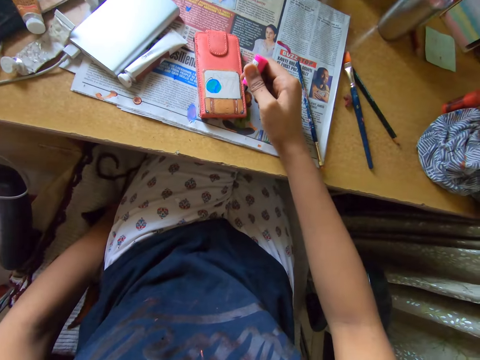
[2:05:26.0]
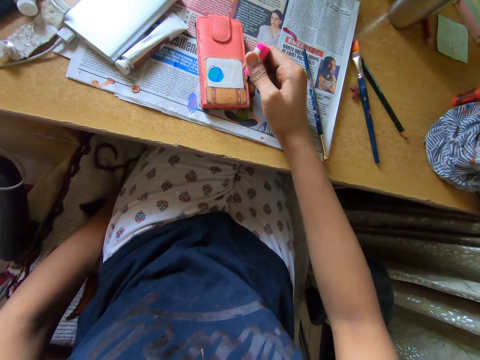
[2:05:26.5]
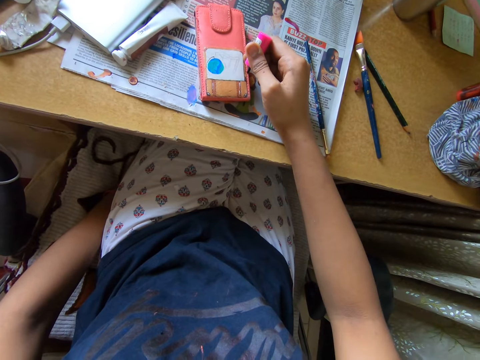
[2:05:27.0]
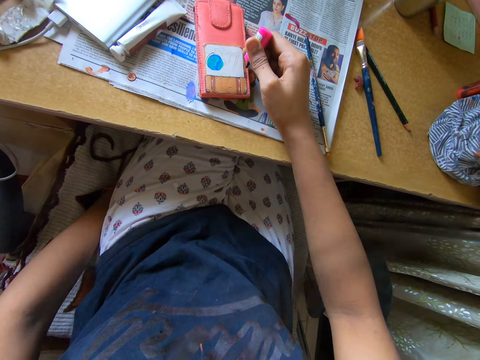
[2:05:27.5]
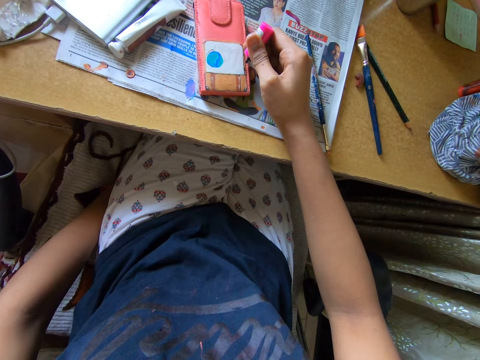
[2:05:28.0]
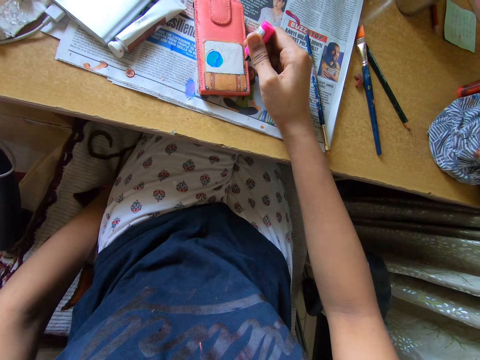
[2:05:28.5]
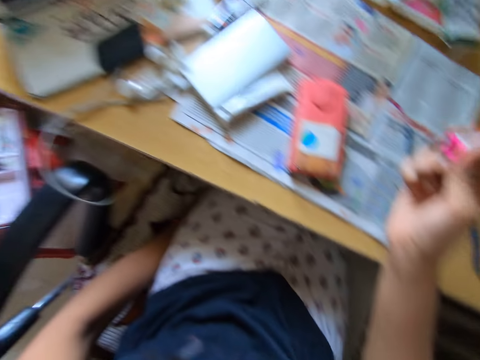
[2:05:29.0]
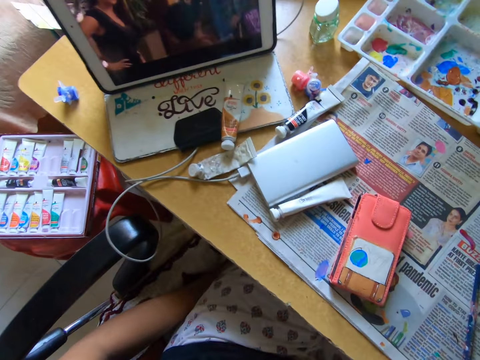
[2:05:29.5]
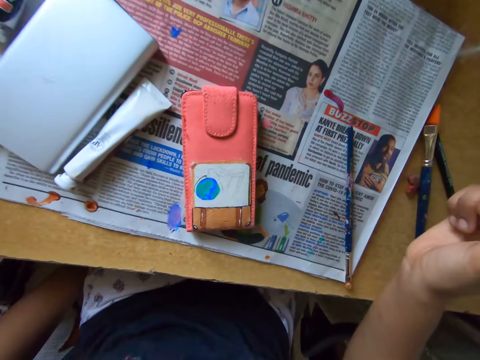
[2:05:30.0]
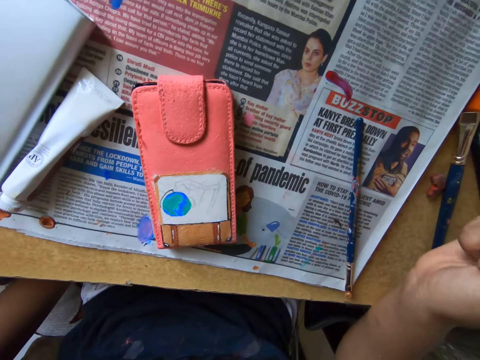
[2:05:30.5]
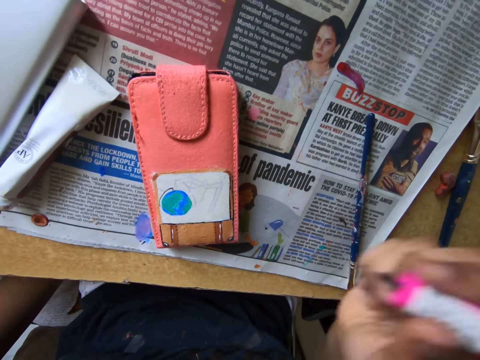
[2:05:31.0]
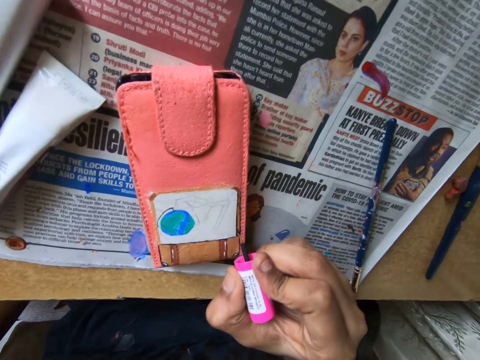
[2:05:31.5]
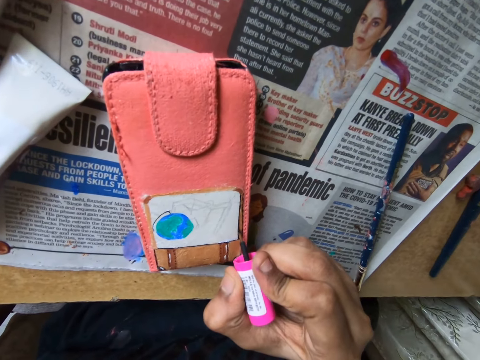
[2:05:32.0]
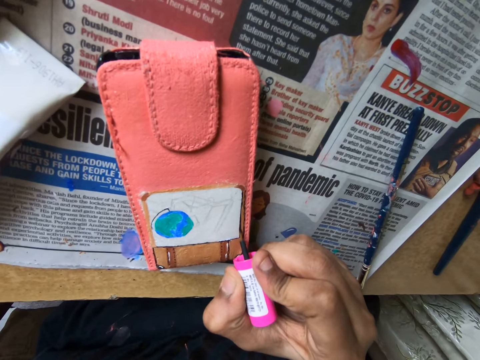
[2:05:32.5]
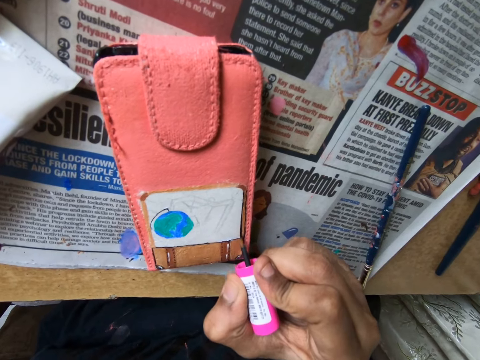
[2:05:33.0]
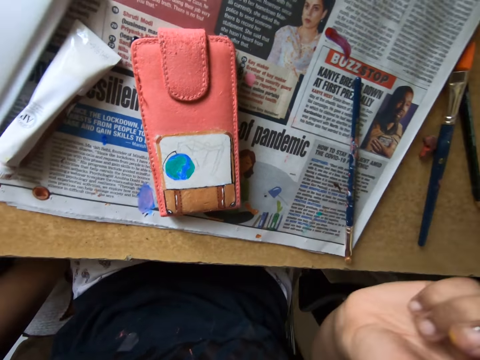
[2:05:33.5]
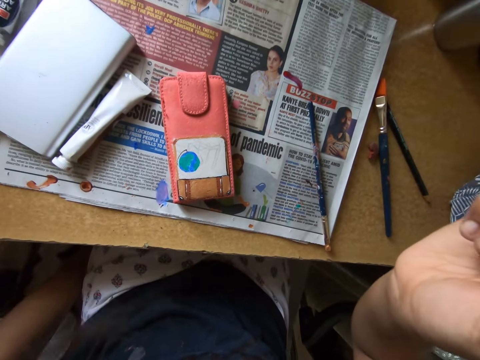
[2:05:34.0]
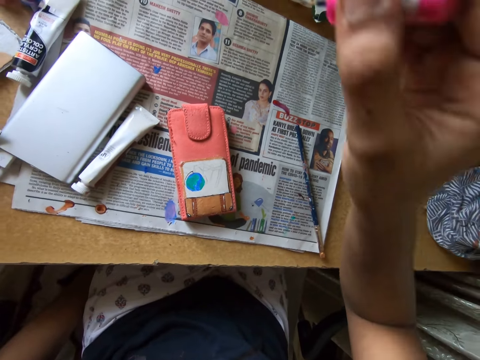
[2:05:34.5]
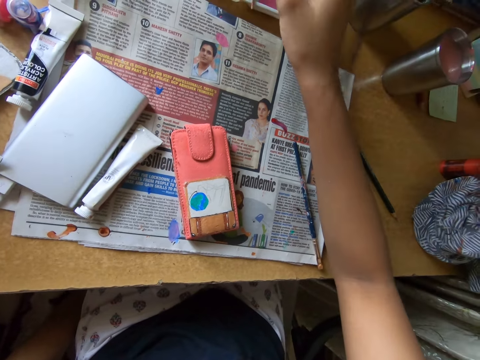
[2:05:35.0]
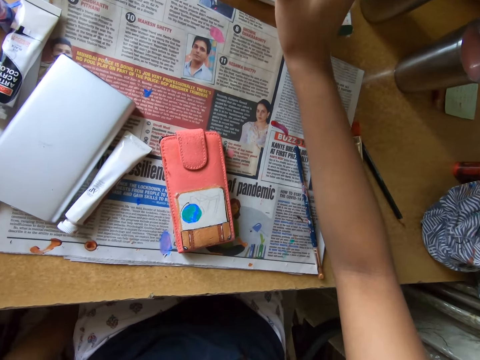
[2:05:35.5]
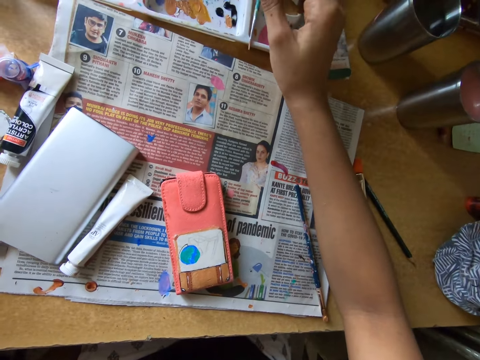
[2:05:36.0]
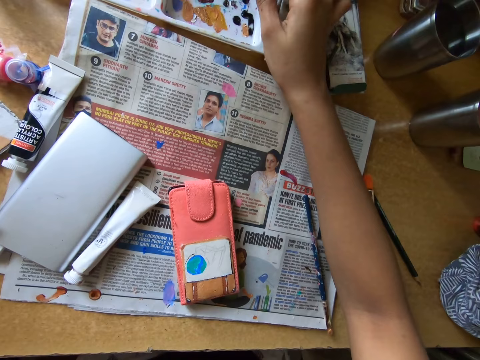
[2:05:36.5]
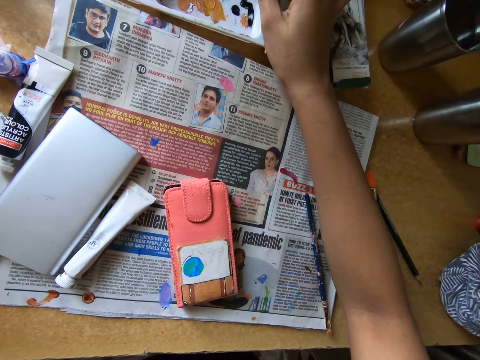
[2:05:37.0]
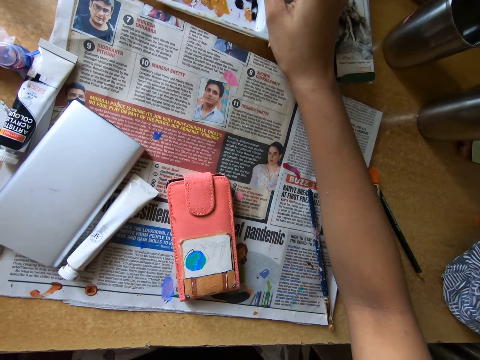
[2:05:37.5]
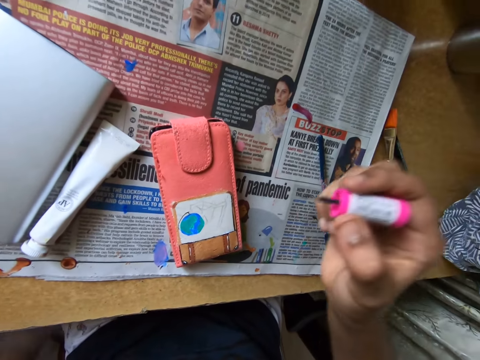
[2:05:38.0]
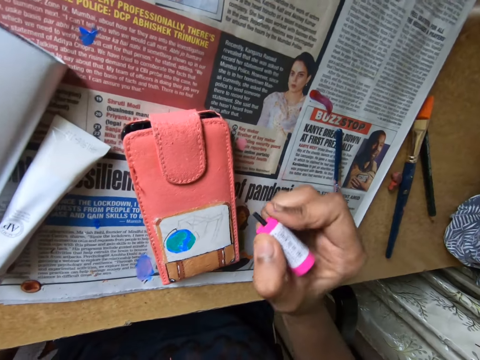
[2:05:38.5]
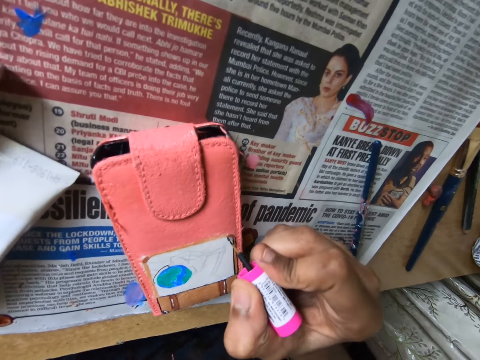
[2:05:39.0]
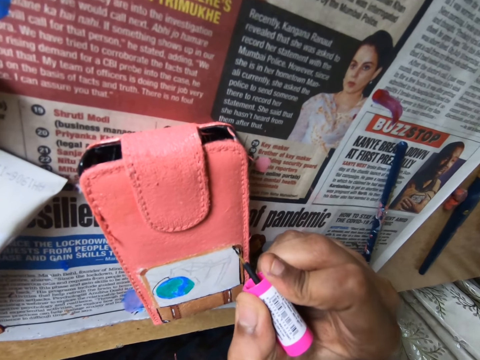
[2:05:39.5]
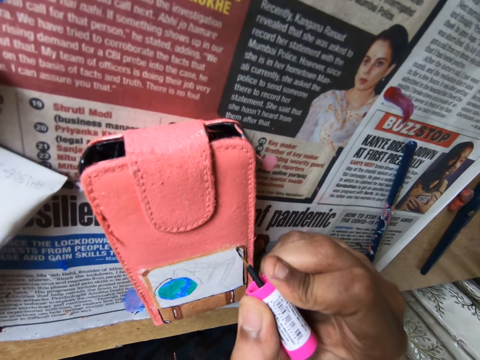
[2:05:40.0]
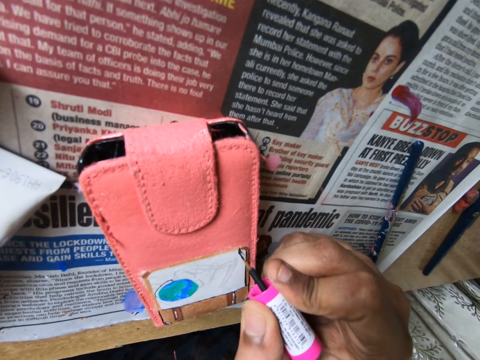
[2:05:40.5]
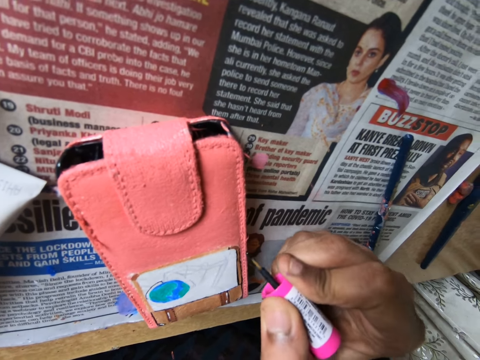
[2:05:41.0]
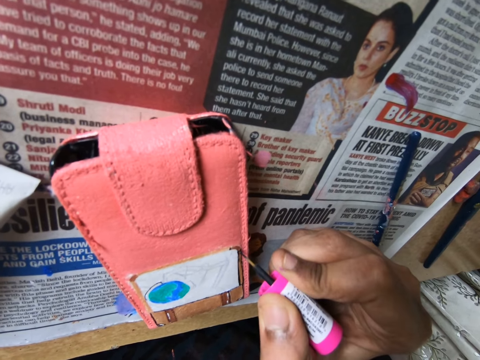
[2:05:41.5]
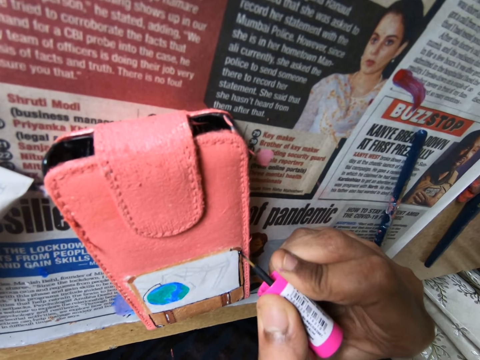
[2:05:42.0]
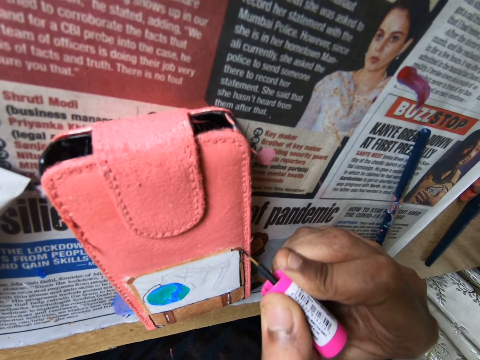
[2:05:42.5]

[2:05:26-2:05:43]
The camera wearer looks at the picture. They paint the picture with a polish brush. They scoop paint with the brush and rub the polish brush in the container. They paint the picture with the polish brush.

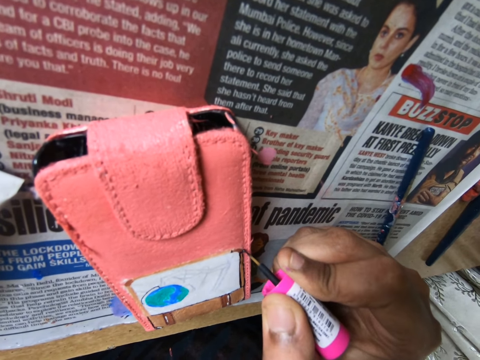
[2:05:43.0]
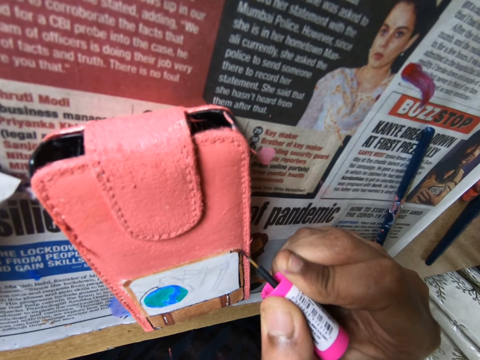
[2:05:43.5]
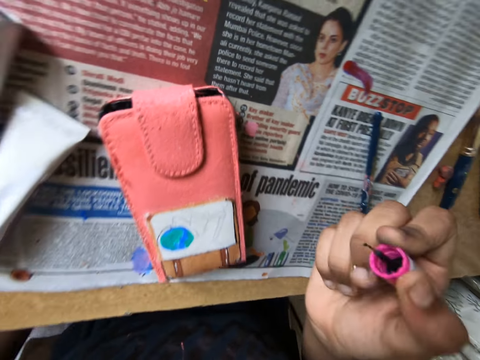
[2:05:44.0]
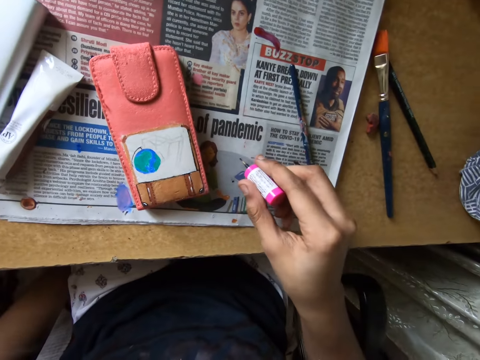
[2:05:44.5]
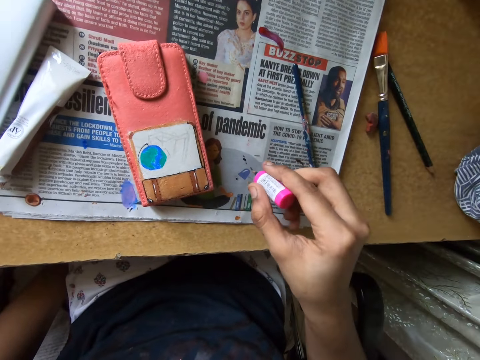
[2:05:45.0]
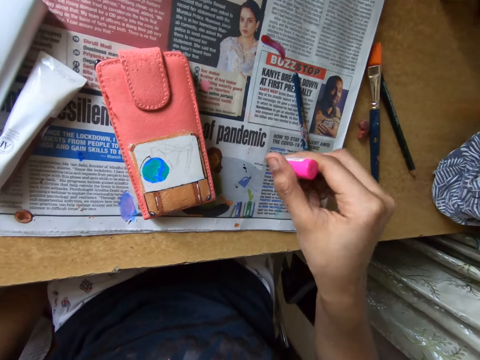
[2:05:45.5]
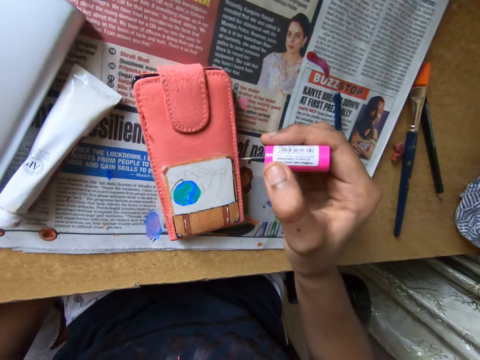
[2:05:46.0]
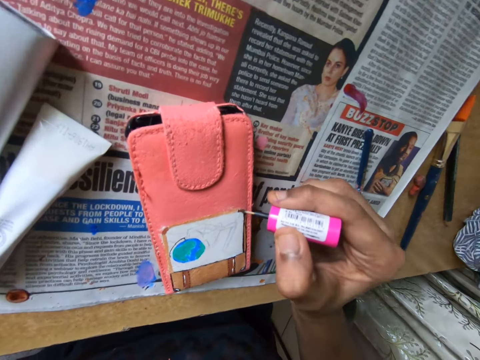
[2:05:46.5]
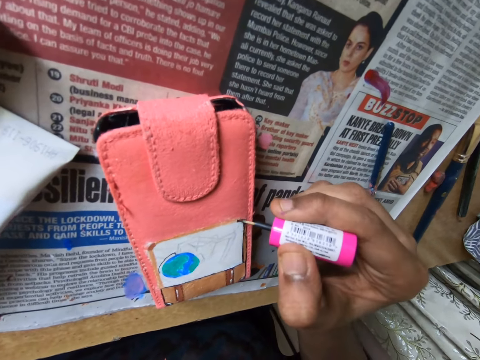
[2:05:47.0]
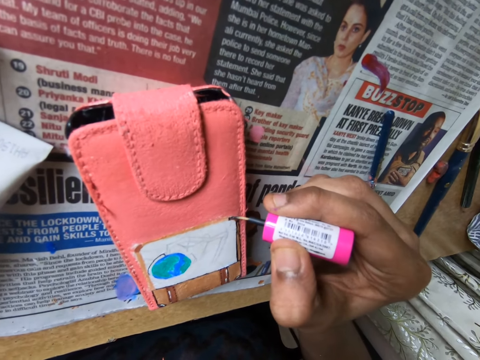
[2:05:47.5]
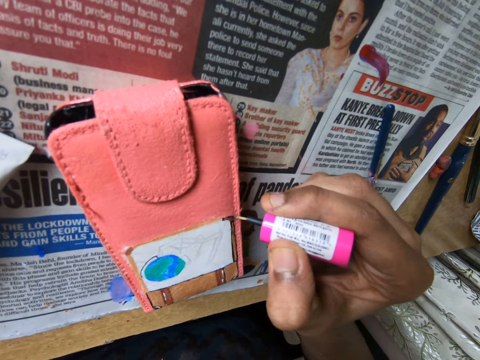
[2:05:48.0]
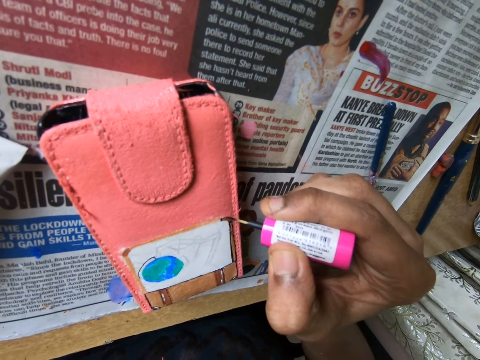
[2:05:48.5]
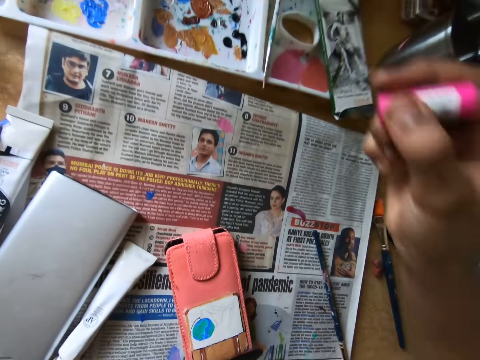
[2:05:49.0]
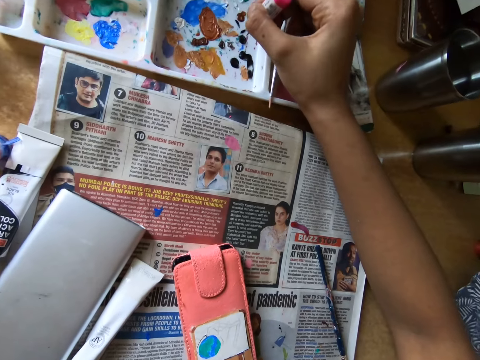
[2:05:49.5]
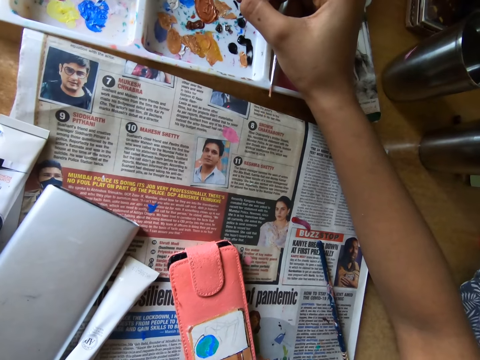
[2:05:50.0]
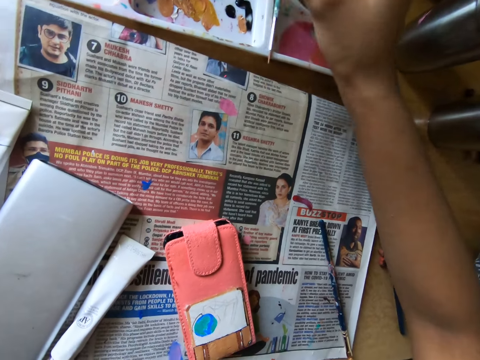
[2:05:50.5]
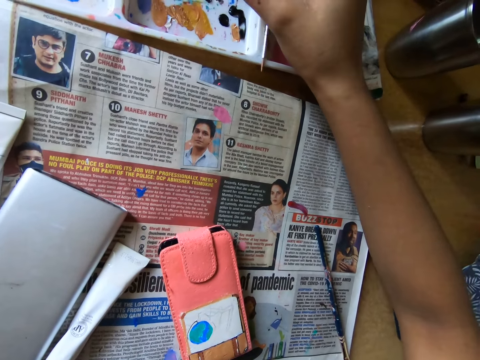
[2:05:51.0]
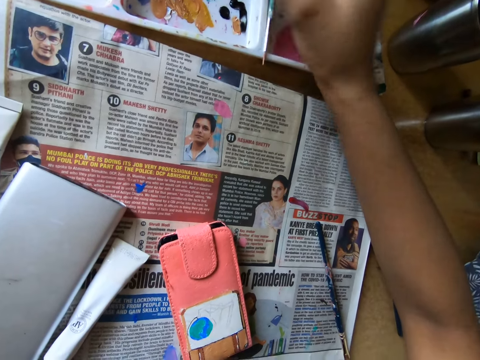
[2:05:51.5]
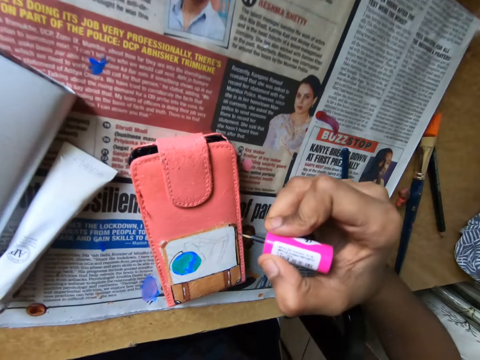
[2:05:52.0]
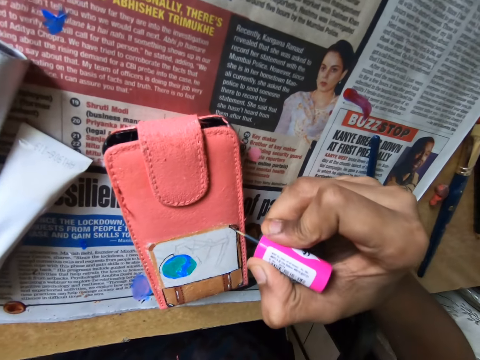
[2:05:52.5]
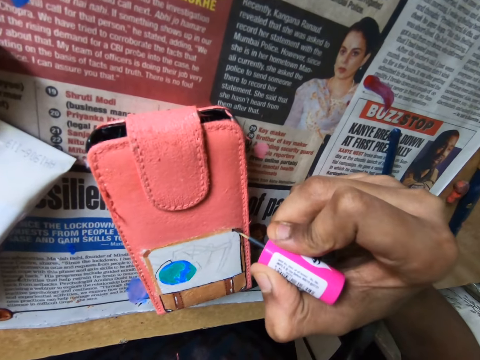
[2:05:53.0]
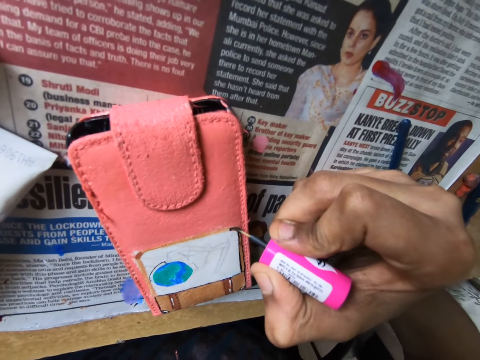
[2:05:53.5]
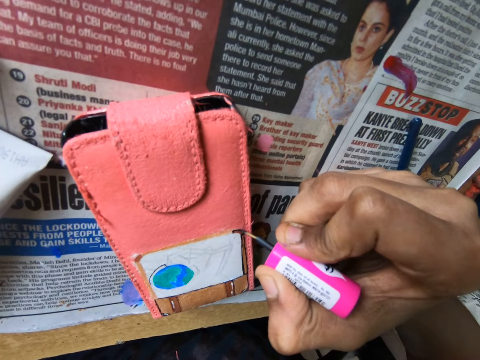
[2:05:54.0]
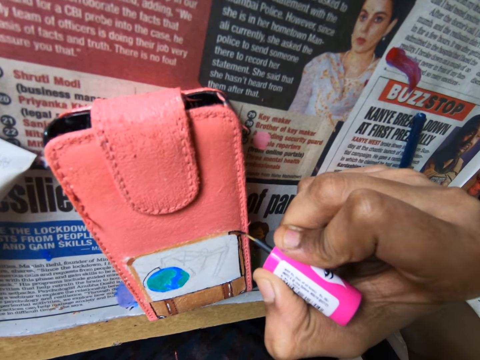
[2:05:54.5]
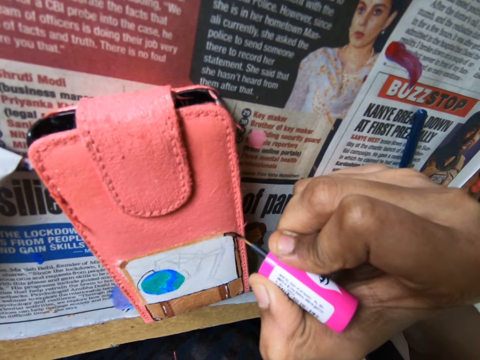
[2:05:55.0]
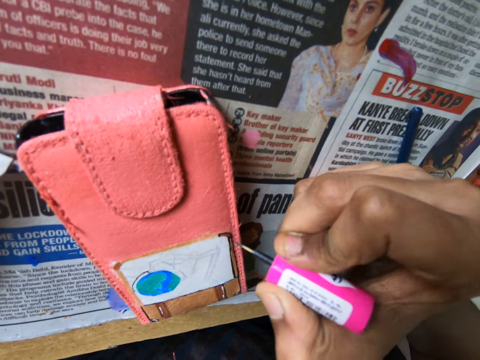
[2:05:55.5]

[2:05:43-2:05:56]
The camera wearer paints the newspaper with a polish brush. They paint a picture with the polish brush. They rub the polish brush in the container and scoop paint with the brush. They paint the picture with the polish brush.
